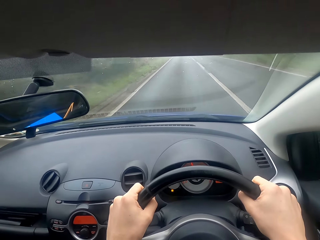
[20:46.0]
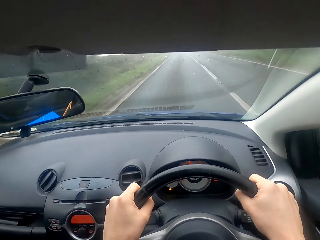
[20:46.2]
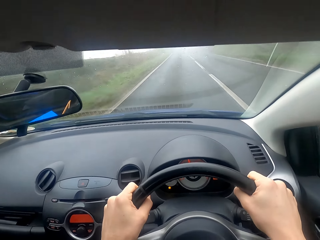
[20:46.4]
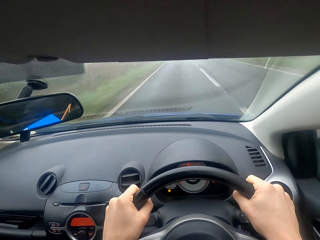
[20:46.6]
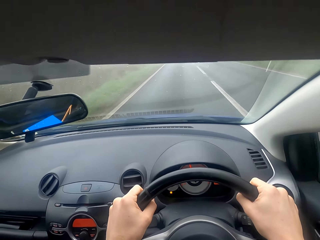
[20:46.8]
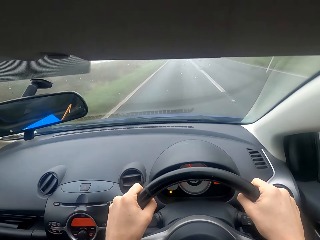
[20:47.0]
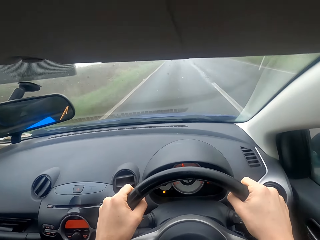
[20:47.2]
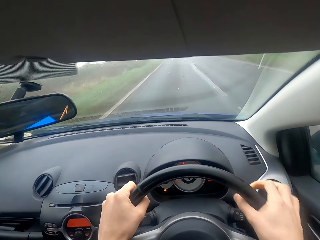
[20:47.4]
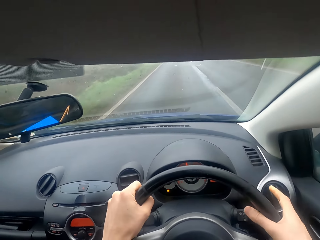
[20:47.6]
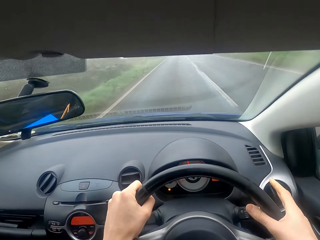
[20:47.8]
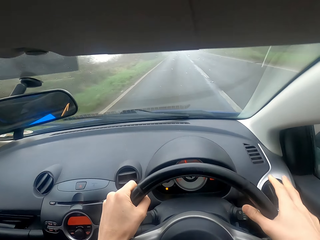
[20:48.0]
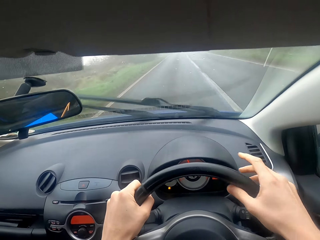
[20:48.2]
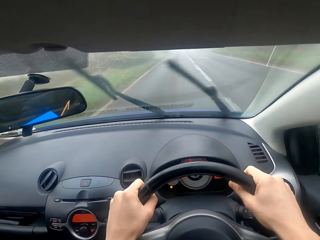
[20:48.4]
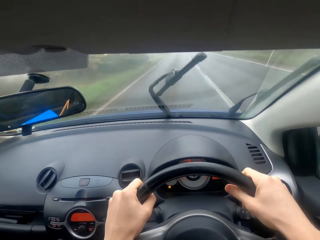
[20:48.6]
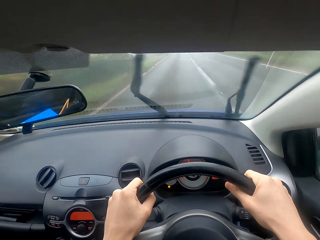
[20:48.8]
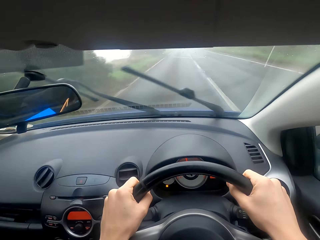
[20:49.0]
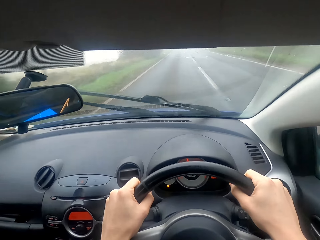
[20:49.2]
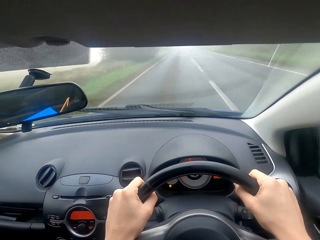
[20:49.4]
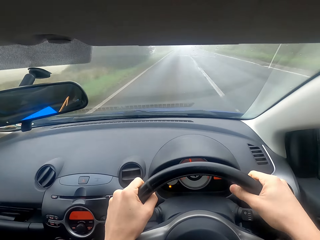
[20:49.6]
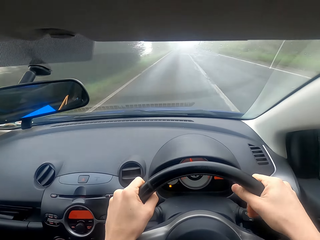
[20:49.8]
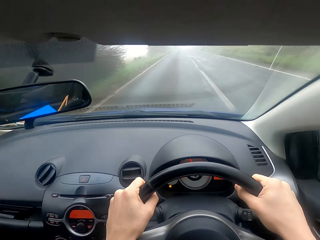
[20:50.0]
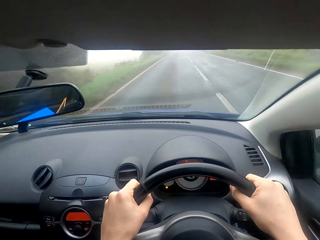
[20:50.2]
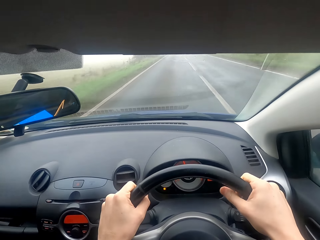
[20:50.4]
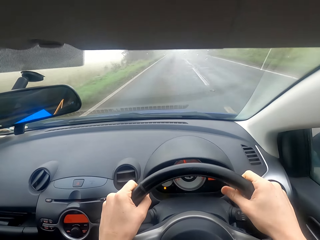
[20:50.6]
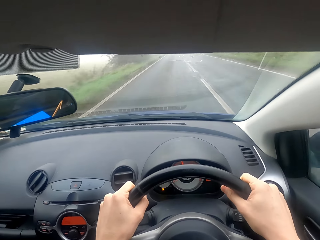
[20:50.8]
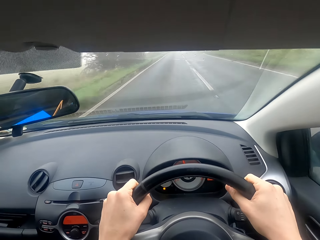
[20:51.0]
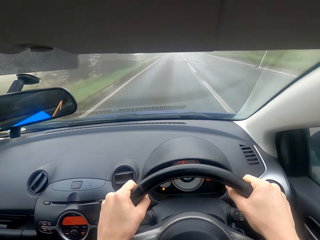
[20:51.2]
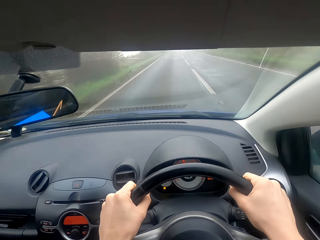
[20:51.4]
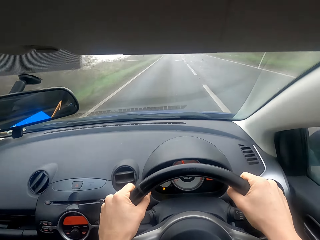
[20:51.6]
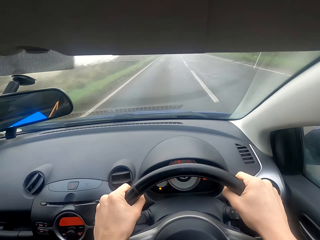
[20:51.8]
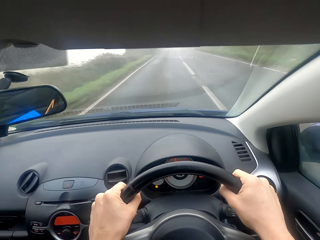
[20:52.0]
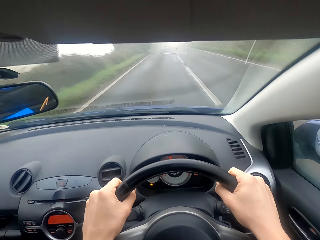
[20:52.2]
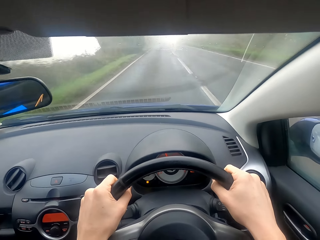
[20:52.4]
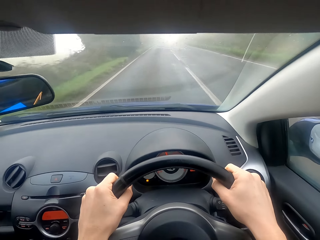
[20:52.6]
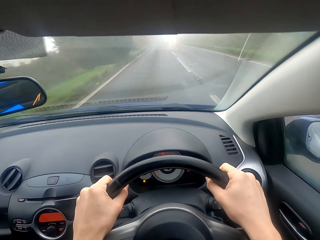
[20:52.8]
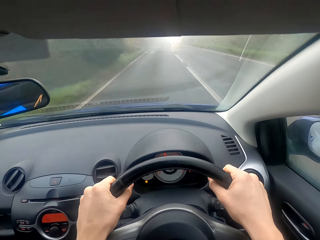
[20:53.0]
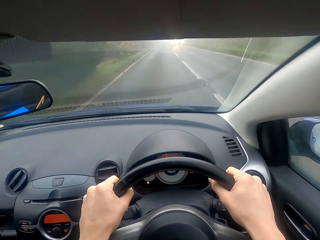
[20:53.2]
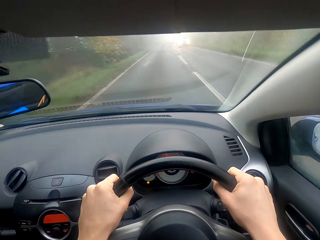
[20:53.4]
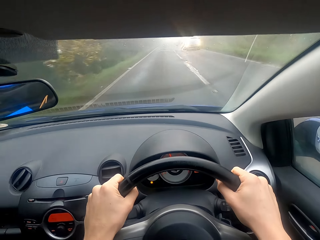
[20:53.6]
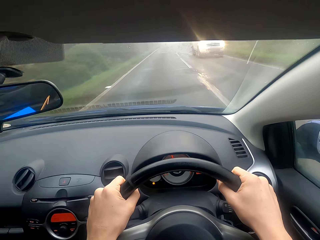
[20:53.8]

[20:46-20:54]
The camera wearer presses the windshield wiper switch. They drive on the road.

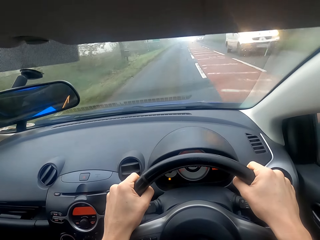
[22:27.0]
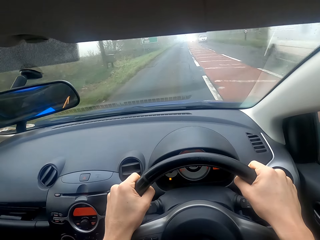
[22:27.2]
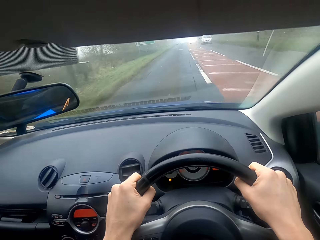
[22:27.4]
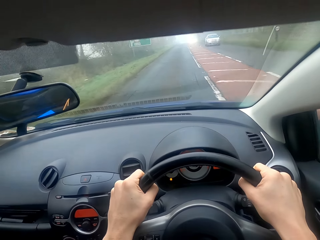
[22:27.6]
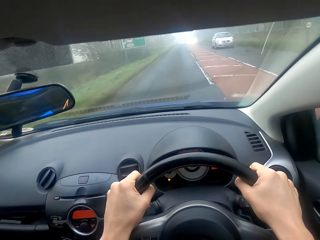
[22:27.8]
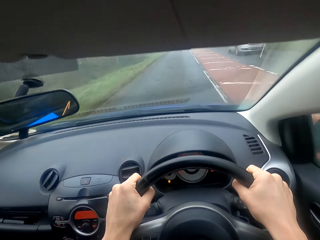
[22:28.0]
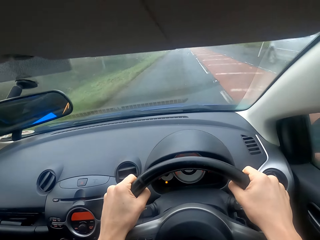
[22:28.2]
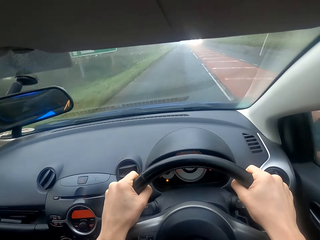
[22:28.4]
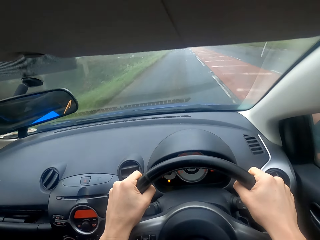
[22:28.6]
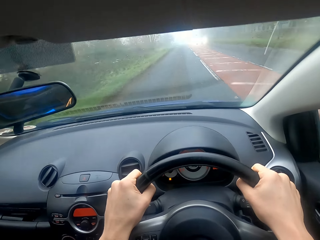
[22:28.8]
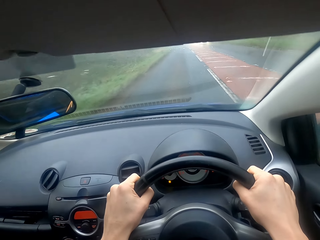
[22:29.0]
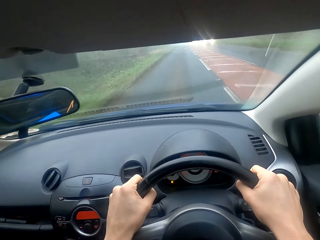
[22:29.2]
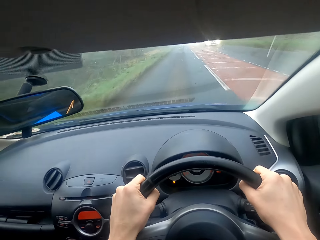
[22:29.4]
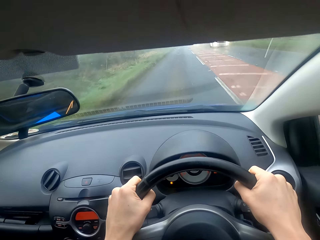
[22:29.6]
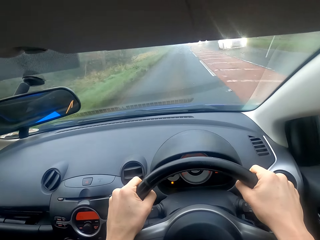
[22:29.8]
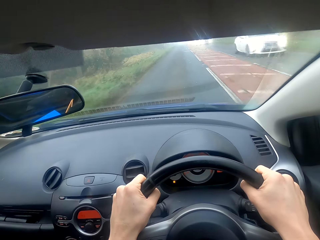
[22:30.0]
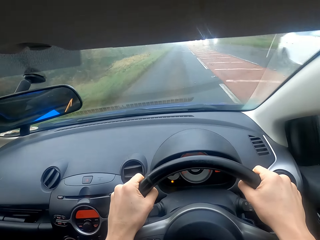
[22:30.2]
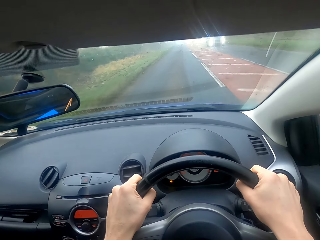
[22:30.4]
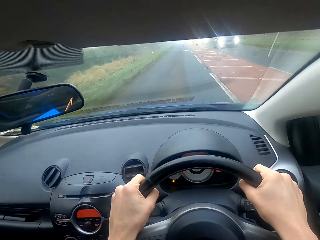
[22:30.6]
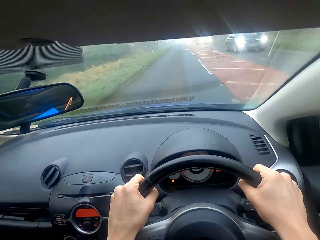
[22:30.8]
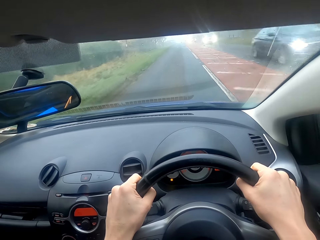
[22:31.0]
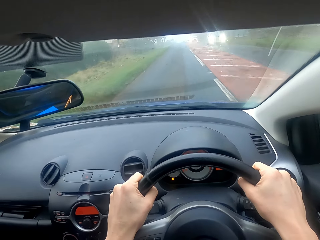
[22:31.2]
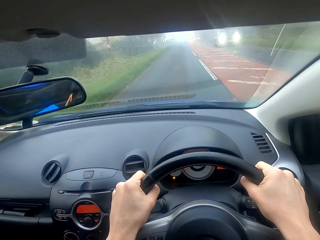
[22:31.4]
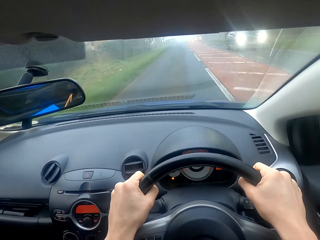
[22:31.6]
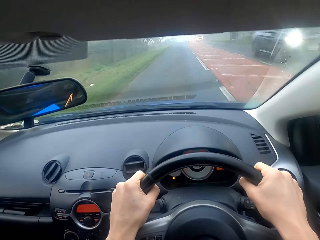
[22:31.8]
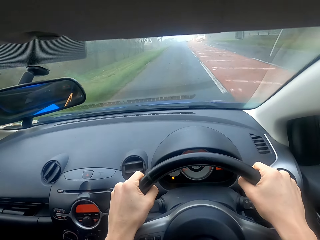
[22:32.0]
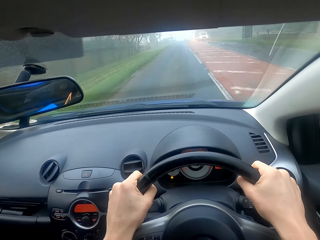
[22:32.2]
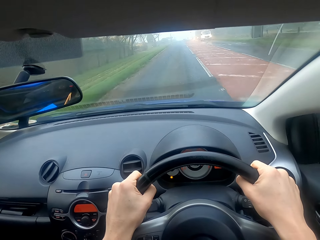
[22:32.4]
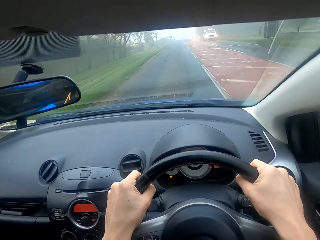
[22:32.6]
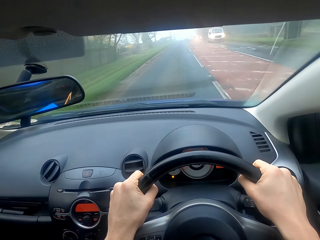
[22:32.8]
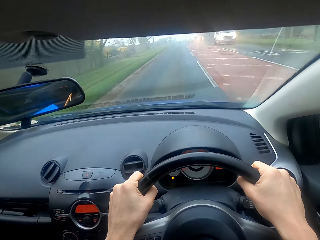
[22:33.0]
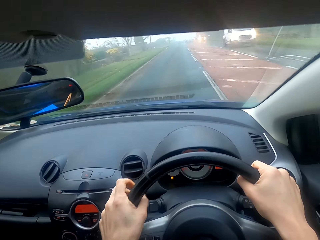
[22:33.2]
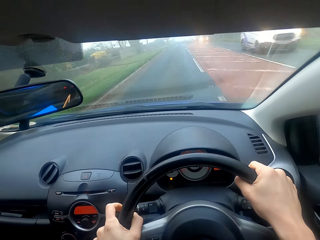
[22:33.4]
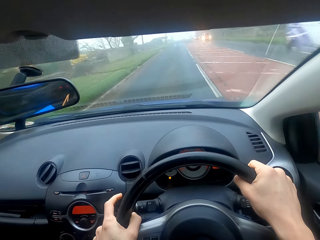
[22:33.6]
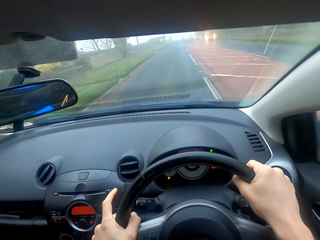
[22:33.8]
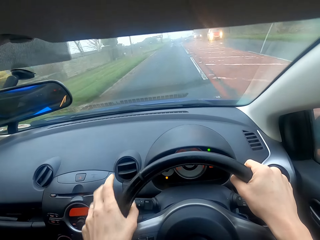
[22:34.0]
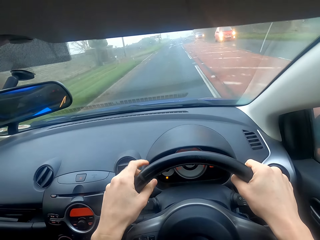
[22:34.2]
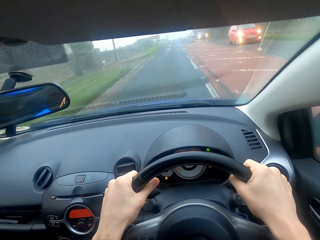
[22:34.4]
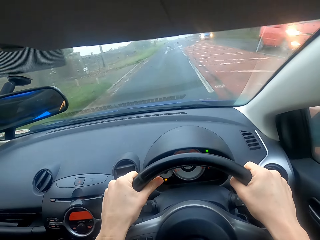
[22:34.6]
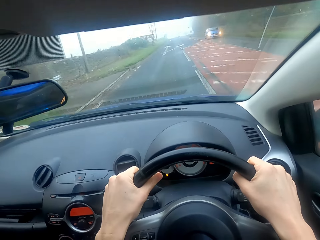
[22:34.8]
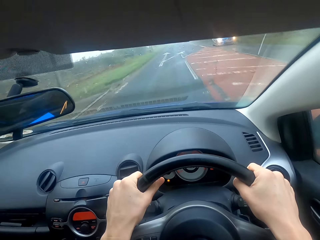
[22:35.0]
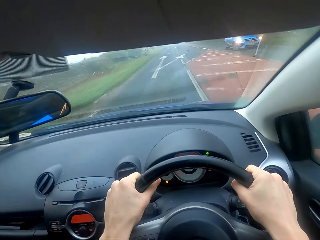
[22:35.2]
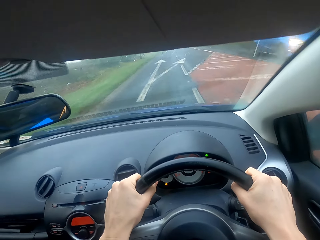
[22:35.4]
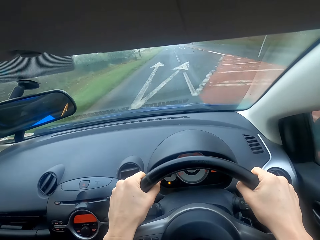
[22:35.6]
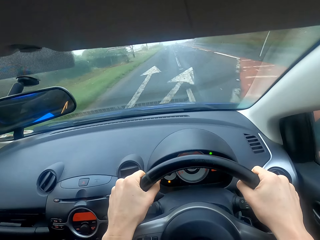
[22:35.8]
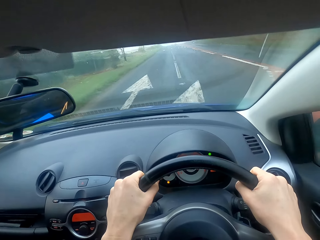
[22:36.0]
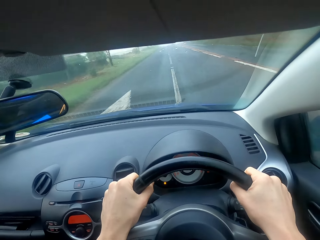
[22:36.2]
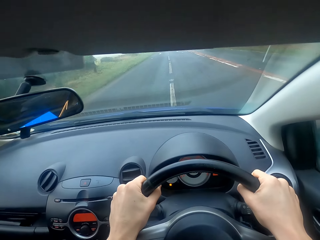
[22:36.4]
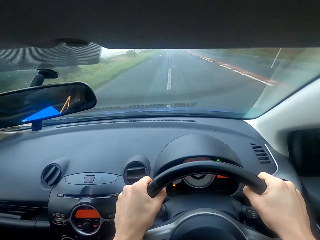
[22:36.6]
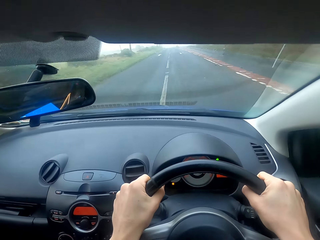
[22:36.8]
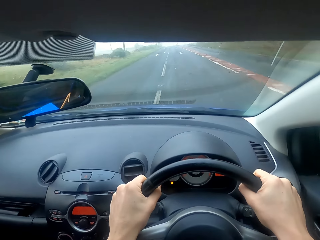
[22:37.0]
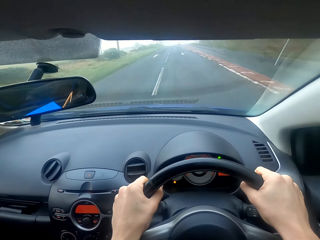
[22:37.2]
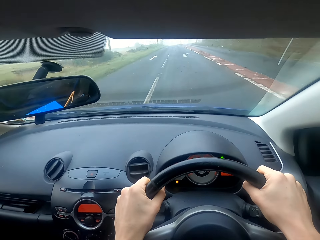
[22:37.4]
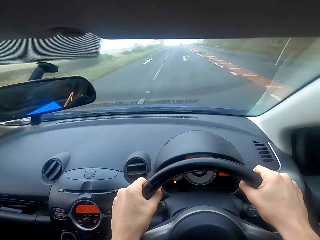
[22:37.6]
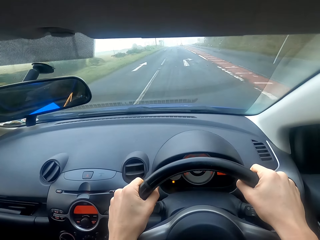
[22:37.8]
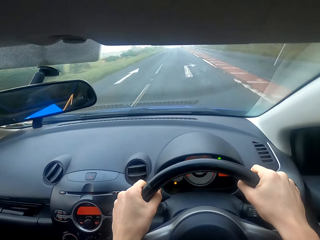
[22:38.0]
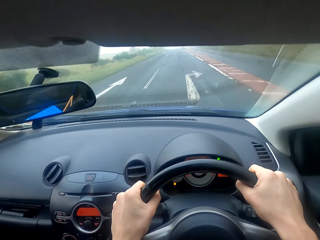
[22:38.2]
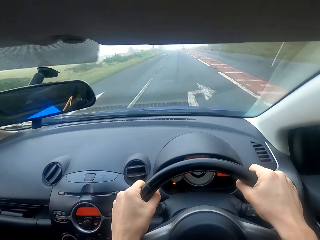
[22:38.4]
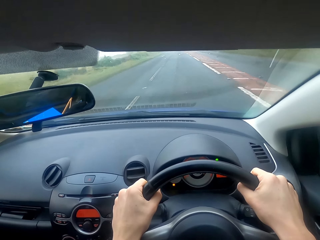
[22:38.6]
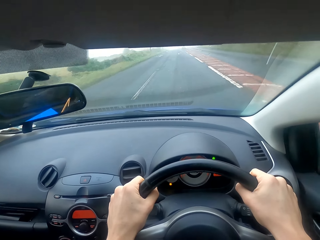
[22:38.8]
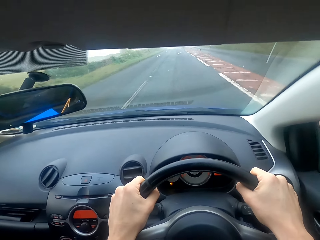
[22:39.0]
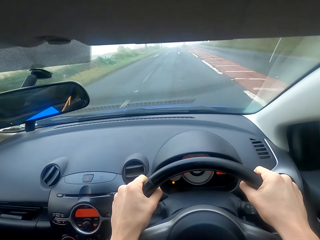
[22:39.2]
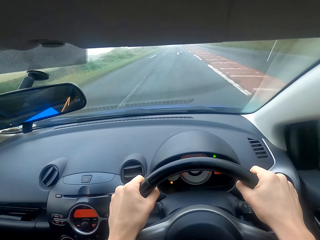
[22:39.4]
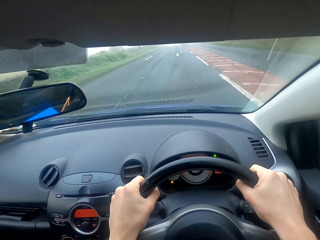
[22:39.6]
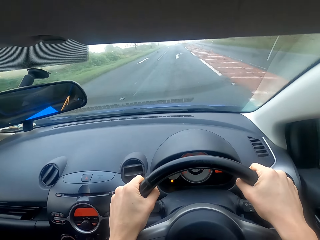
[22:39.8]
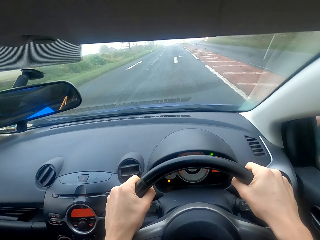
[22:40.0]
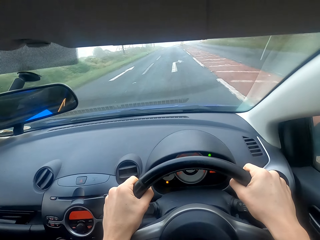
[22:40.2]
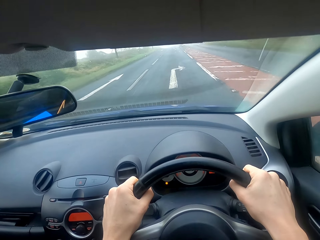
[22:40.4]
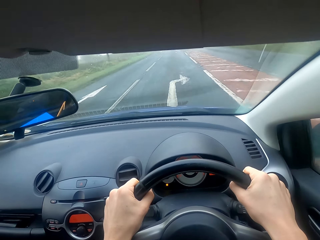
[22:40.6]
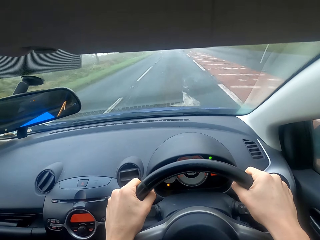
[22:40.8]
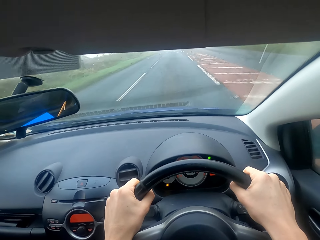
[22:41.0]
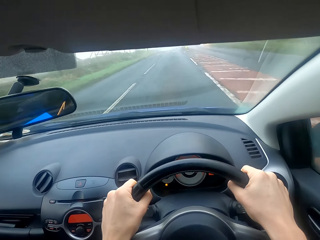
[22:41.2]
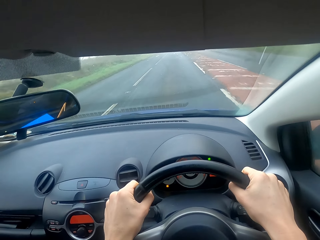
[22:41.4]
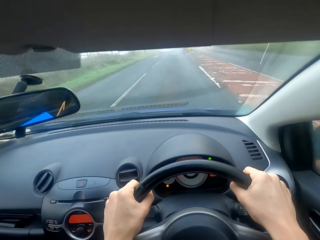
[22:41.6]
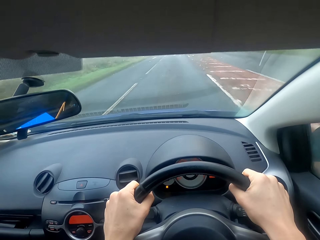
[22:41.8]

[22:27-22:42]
The camera wearer drives a car. They press the indicator button. They drive the car.
